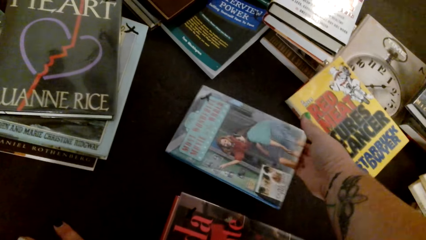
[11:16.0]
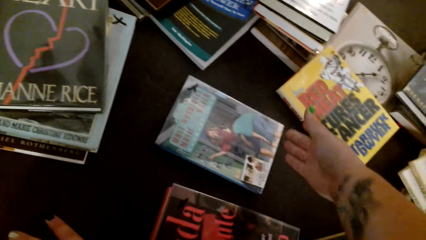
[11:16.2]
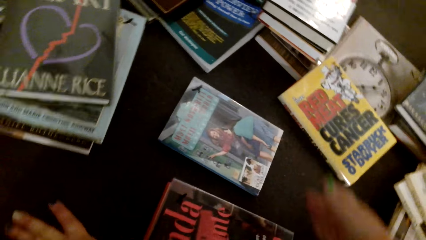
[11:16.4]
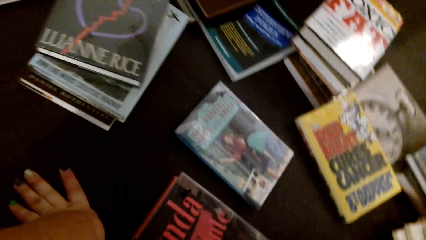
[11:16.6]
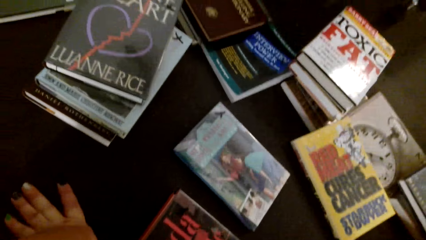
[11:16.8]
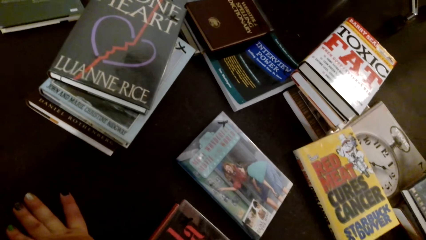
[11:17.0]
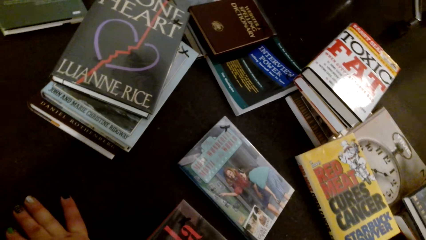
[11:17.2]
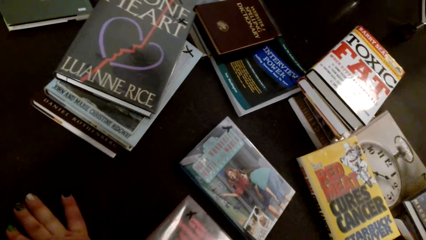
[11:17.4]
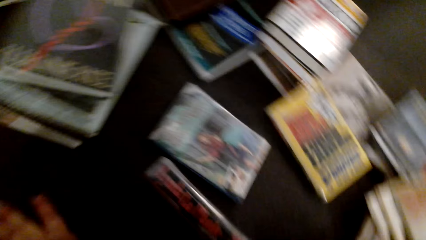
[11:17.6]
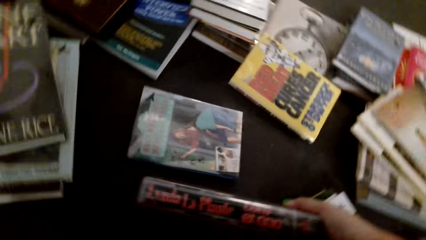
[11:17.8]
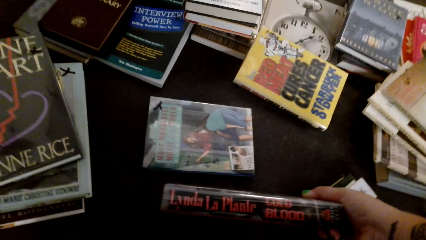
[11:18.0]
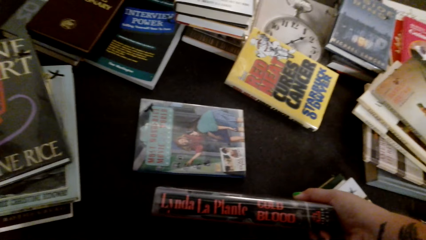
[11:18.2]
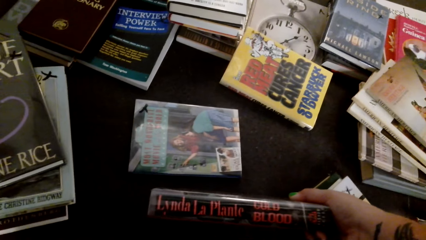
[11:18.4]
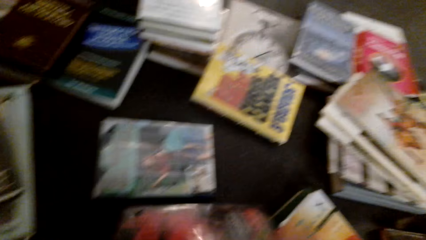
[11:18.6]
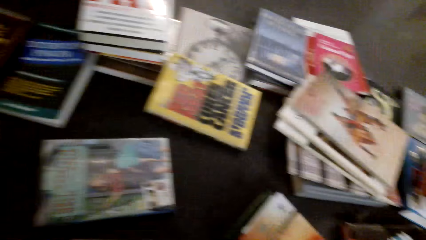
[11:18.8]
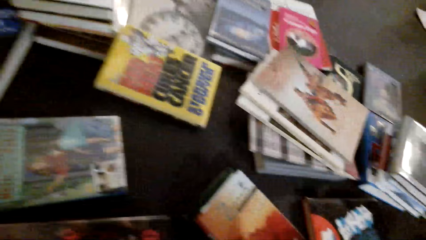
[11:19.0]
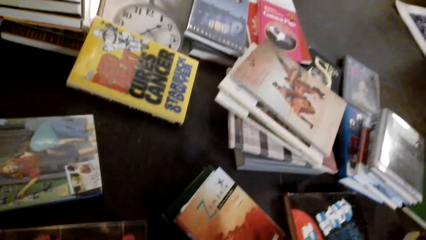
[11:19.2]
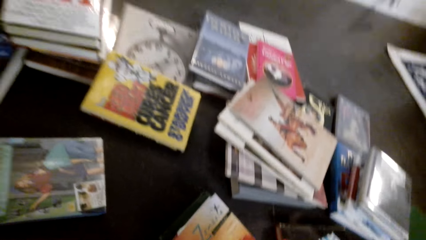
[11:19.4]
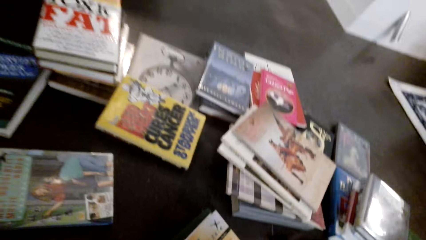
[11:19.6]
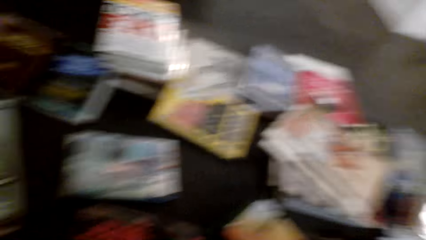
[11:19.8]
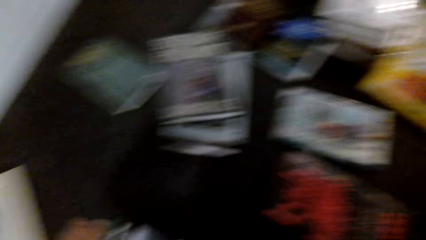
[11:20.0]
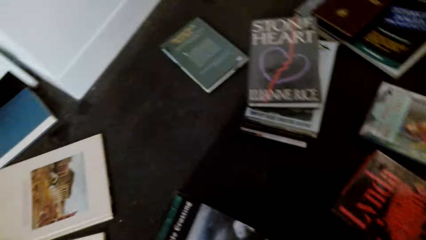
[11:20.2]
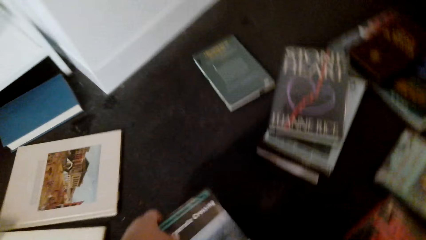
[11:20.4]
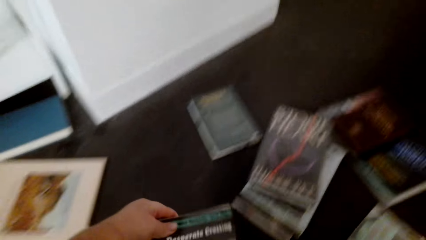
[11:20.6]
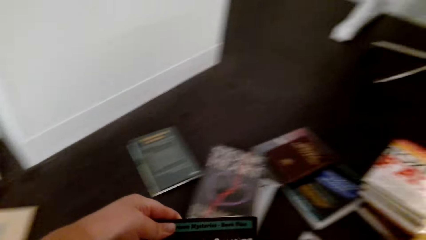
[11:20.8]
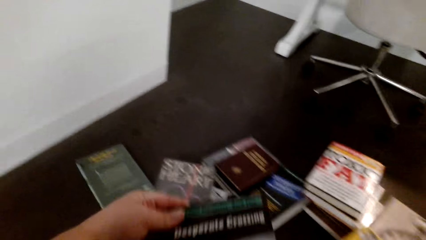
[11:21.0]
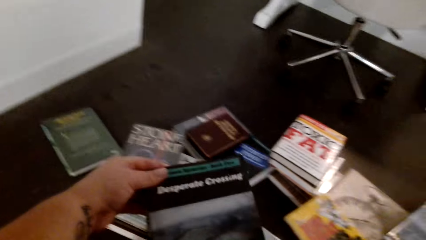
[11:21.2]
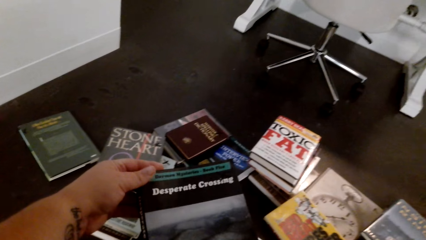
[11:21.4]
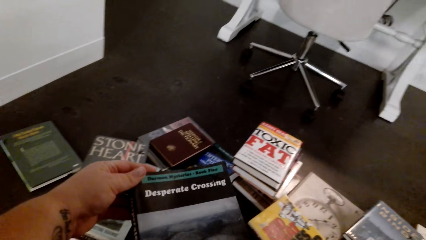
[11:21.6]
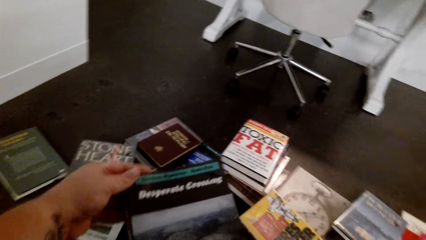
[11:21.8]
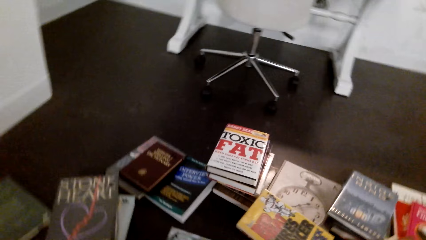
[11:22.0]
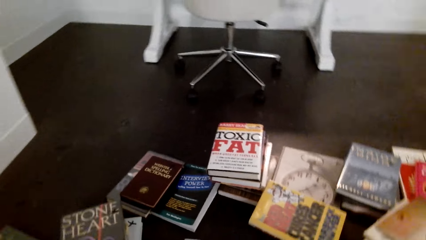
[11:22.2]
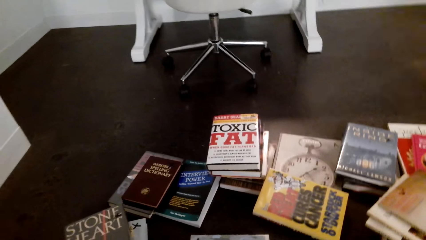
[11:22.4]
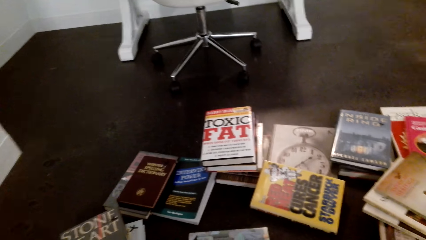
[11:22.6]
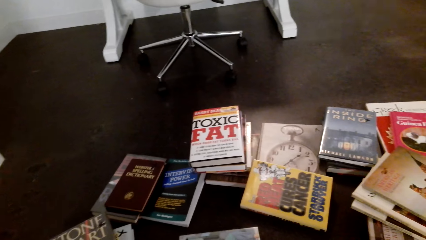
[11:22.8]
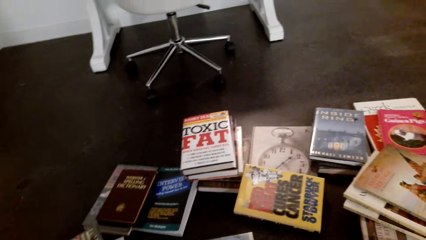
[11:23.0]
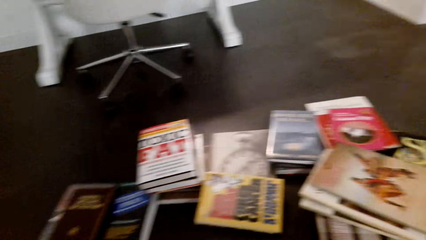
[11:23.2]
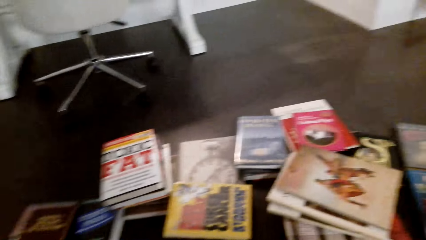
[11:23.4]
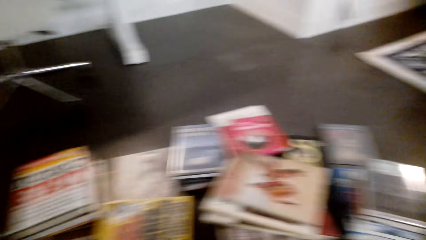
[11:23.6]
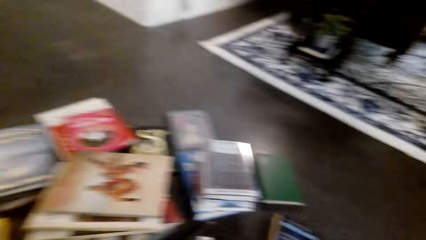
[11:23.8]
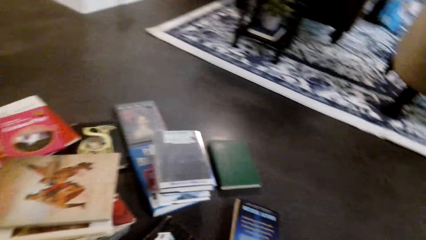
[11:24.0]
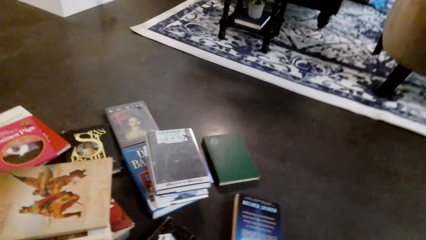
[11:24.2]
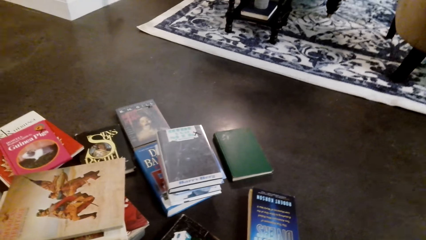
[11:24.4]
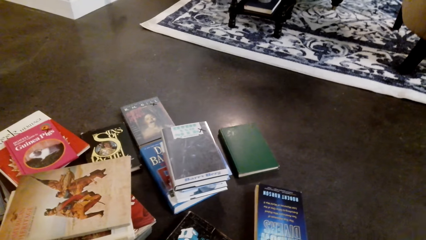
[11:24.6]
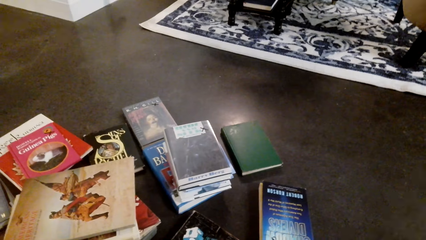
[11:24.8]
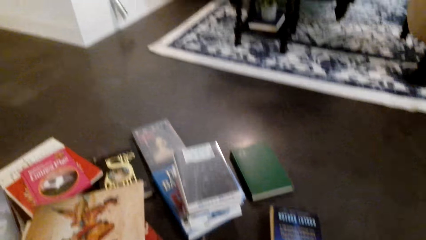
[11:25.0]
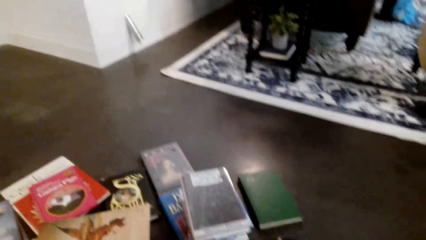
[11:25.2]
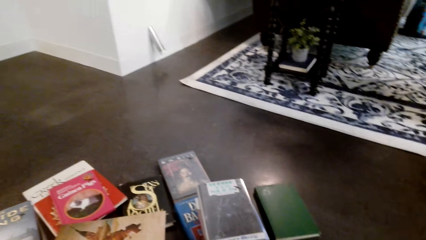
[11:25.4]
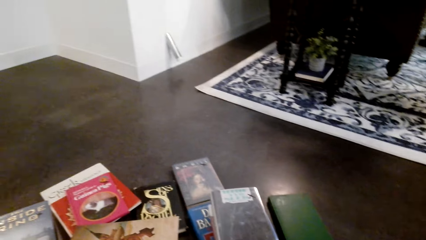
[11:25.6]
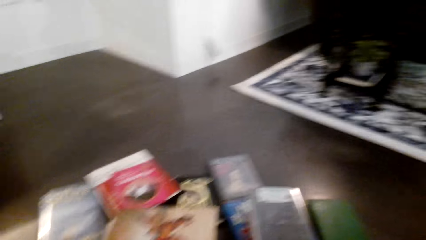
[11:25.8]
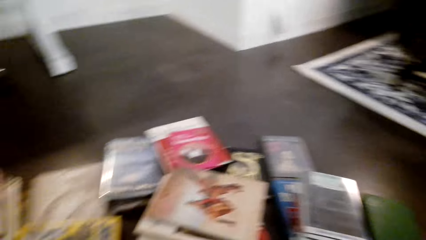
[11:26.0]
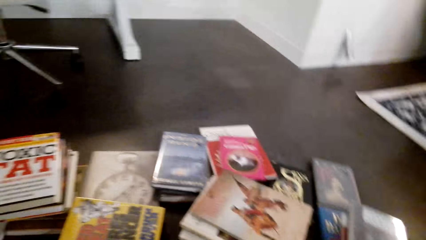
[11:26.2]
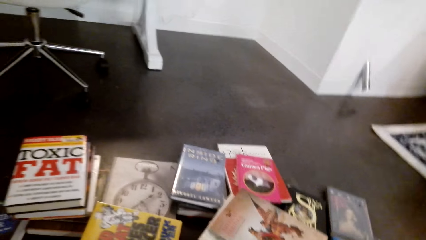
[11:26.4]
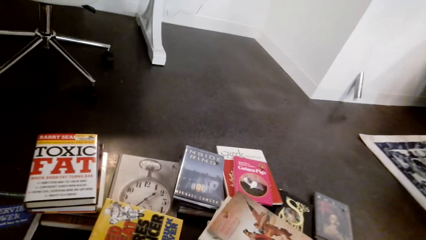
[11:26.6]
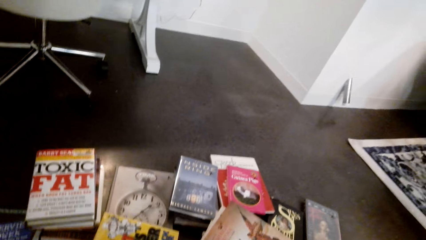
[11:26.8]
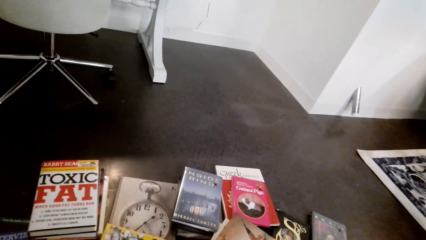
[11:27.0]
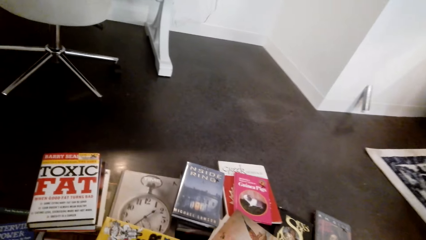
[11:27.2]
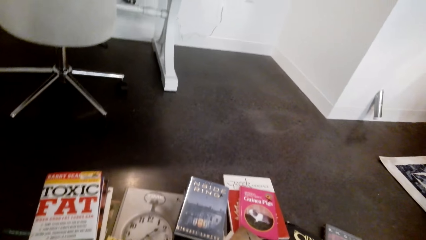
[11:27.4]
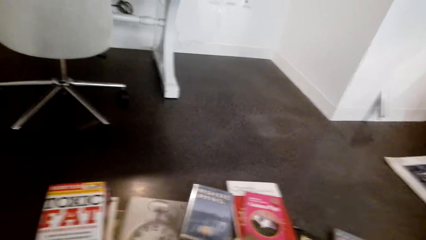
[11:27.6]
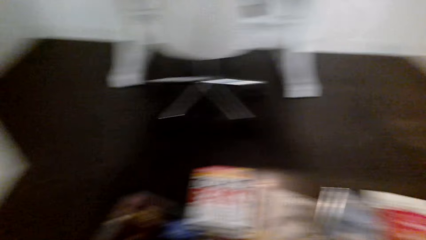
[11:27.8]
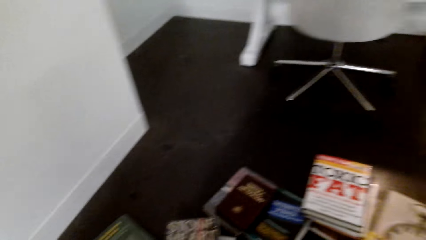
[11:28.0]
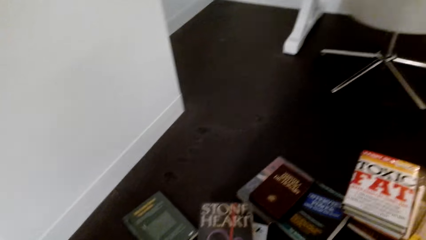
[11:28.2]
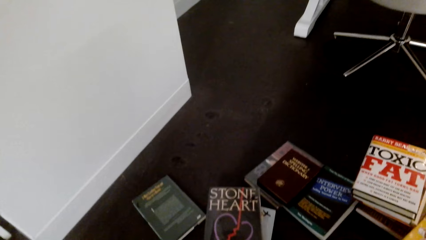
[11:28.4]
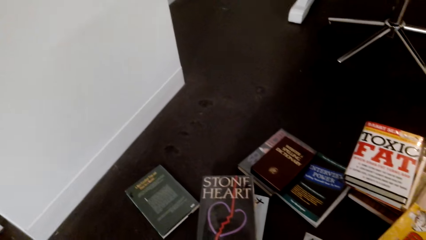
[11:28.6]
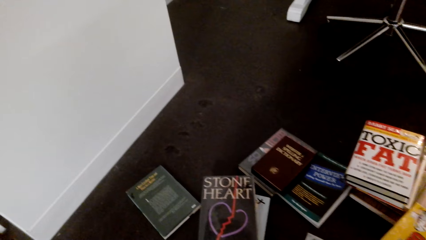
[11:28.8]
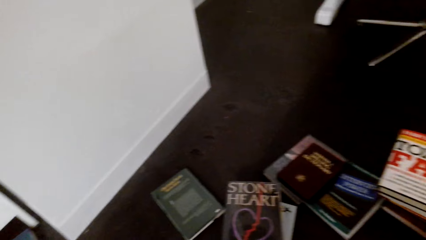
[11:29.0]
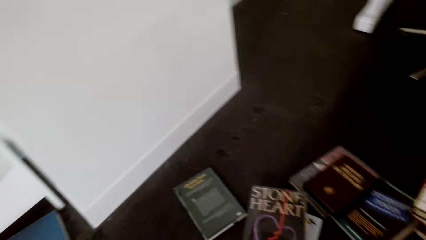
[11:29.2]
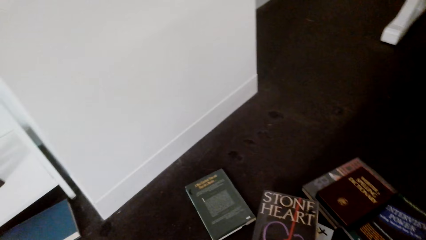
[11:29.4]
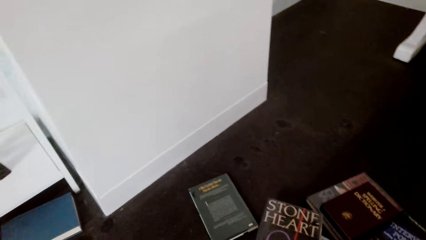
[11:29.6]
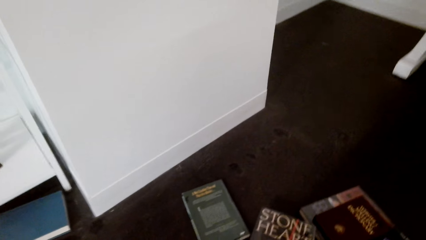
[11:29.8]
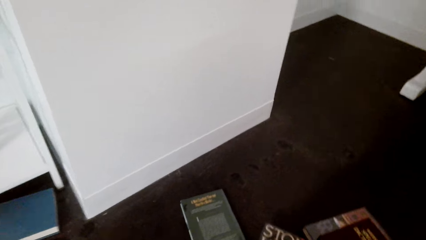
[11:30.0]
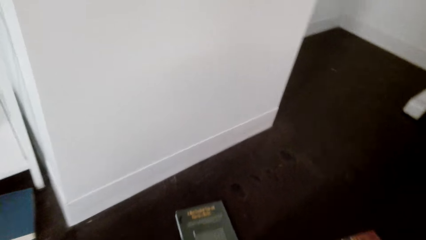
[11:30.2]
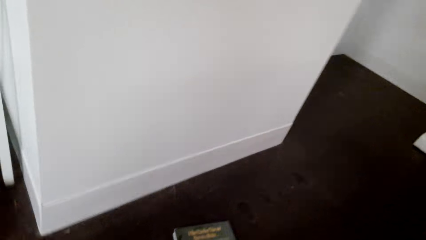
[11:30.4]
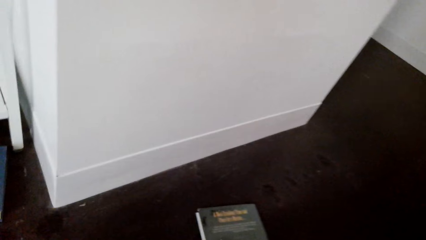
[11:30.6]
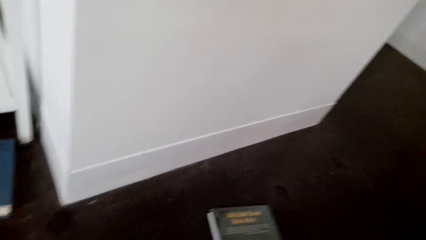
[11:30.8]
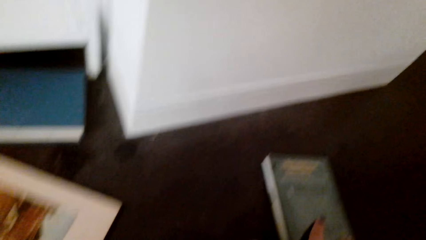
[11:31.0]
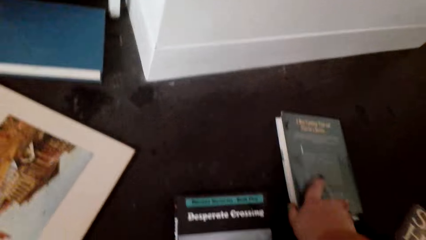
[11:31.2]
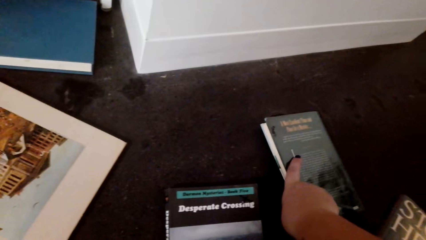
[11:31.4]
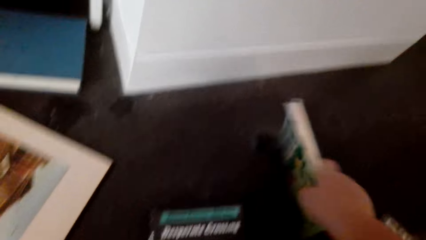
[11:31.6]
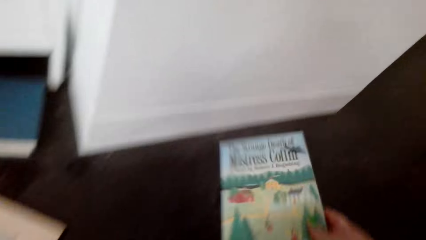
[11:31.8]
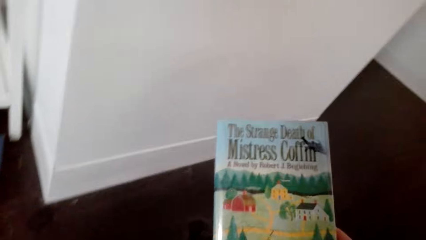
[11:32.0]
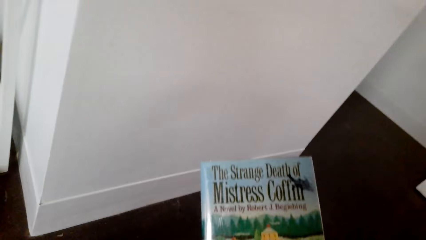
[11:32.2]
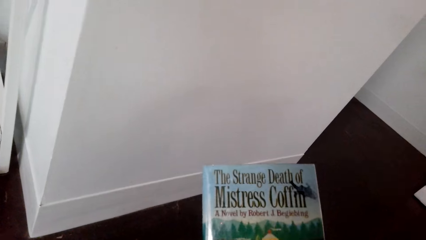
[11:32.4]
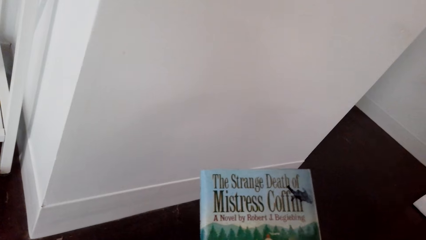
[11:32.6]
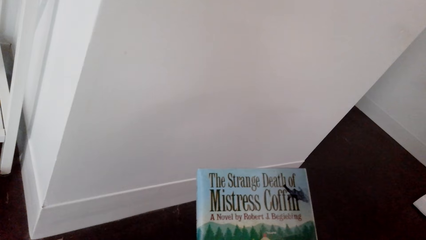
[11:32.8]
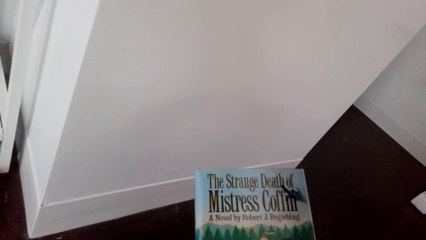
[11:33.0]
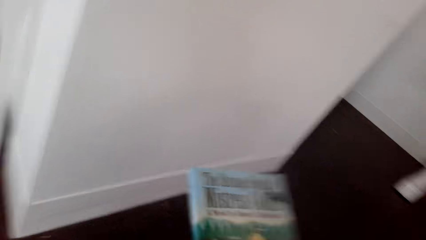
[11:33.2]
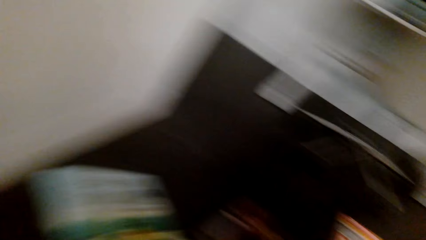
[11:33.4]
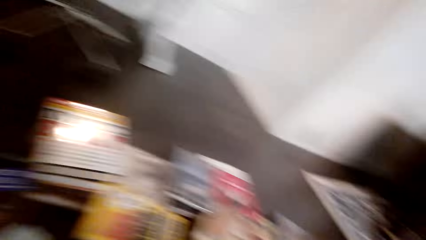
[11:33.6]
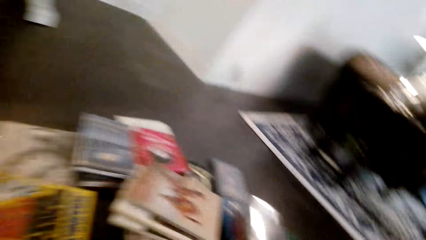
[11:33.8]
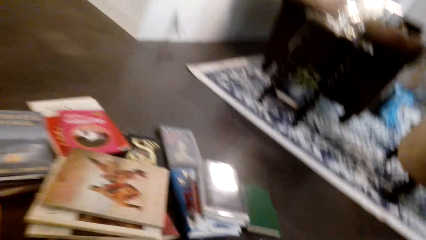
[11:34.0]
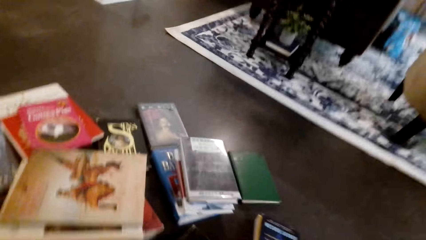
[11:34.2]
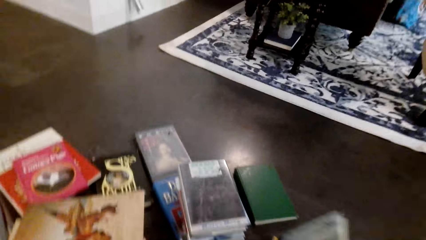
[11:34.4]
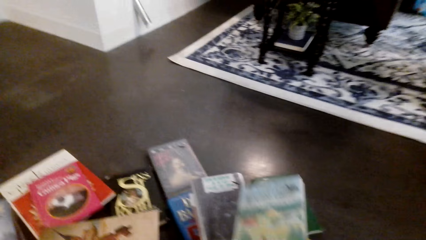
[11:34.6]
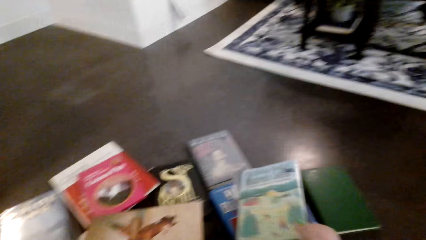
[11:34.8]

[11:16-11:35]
The camera wearer places the book on the floor. They hold the book. They lift the book. They place the book on the floor. They lift the book. They place the book on the floor. They look around. They take the book. They lift the book. They read the book.
